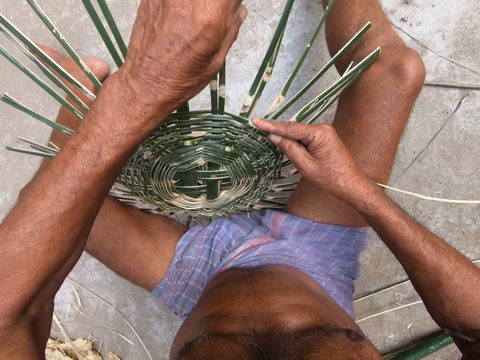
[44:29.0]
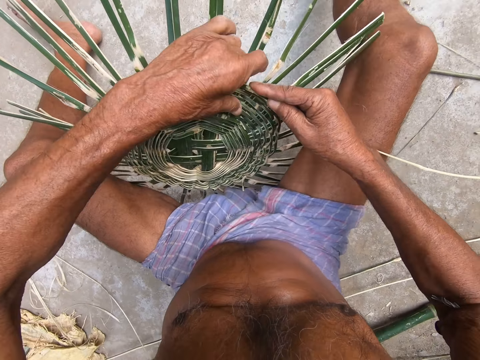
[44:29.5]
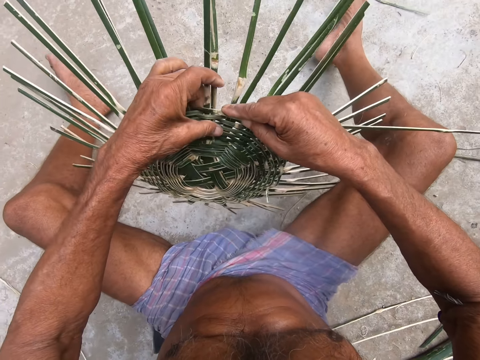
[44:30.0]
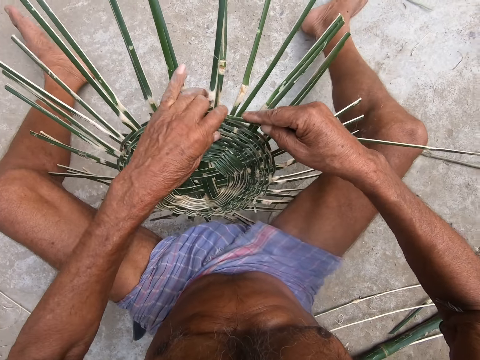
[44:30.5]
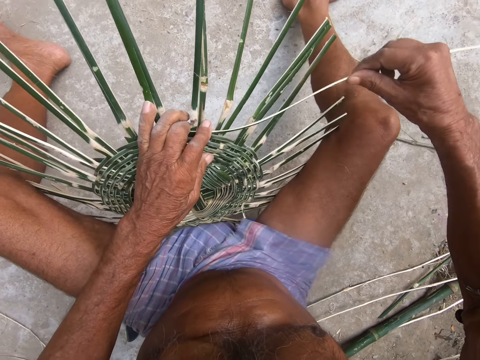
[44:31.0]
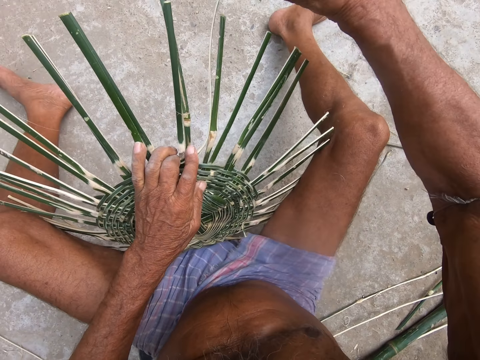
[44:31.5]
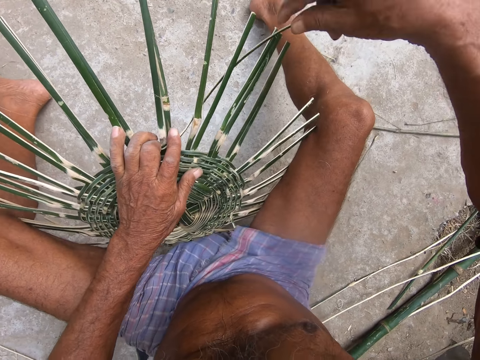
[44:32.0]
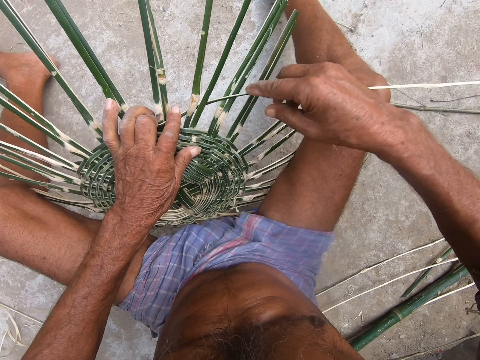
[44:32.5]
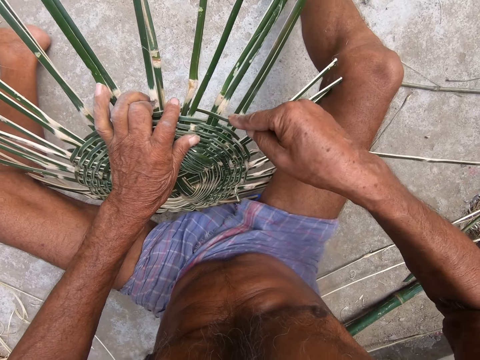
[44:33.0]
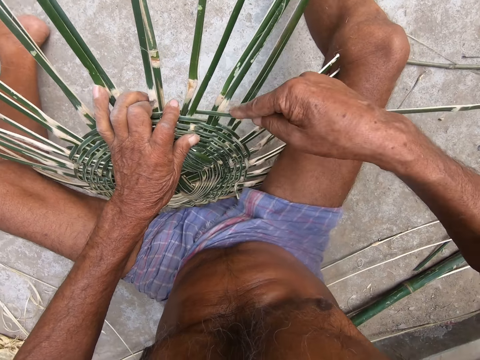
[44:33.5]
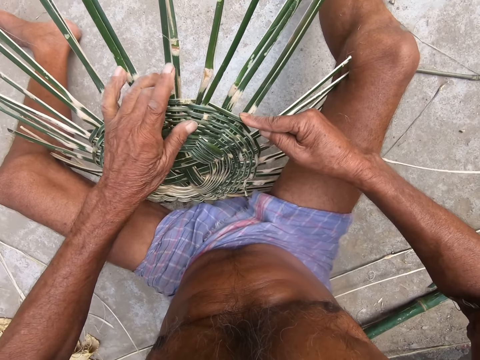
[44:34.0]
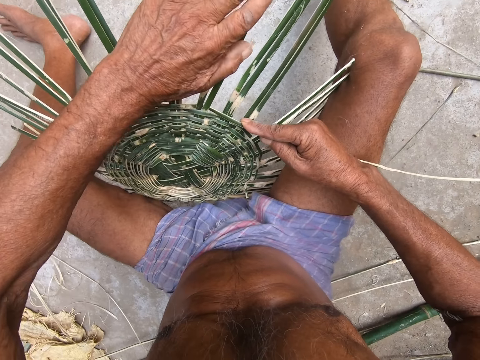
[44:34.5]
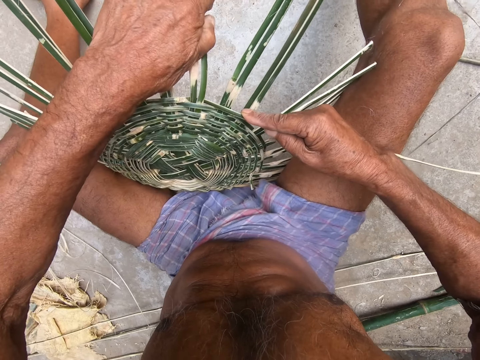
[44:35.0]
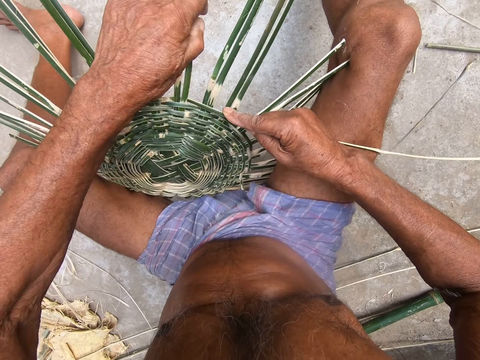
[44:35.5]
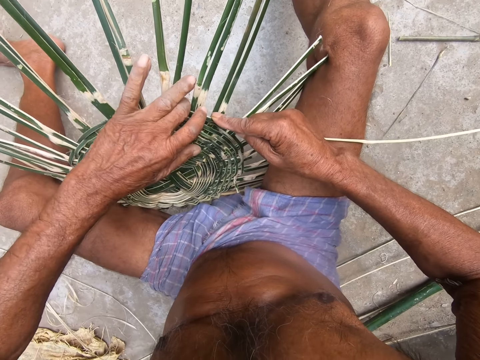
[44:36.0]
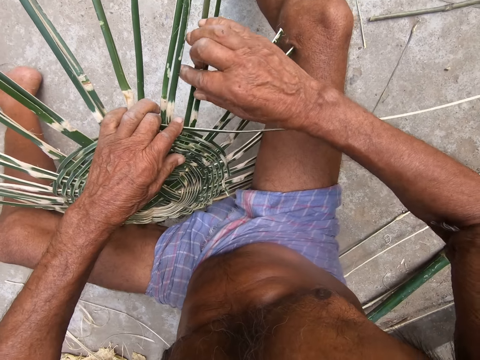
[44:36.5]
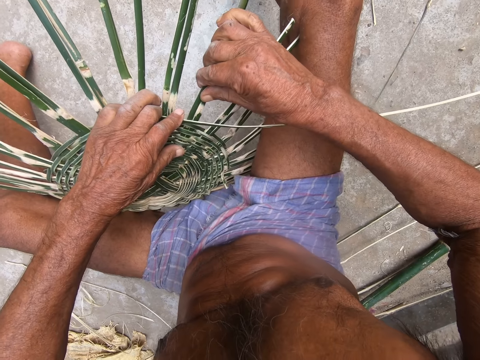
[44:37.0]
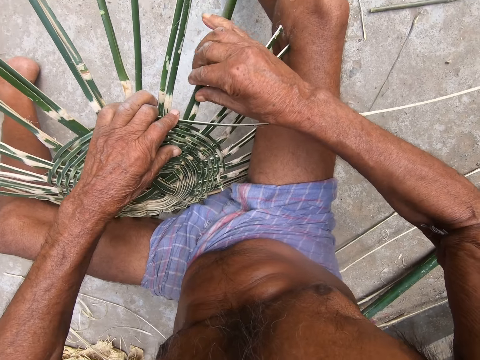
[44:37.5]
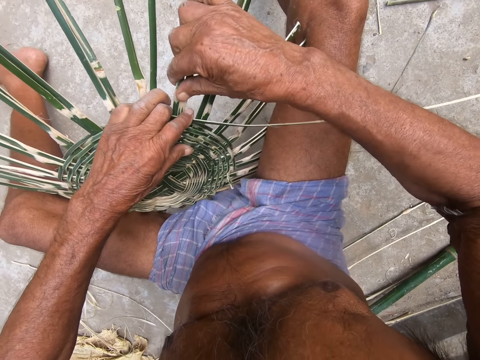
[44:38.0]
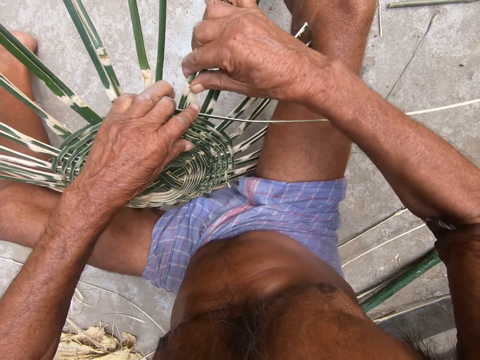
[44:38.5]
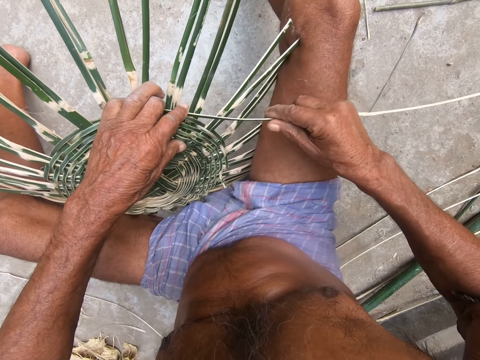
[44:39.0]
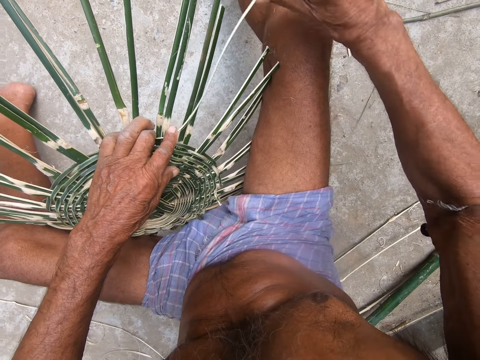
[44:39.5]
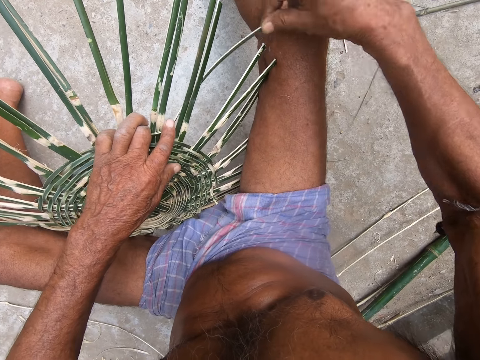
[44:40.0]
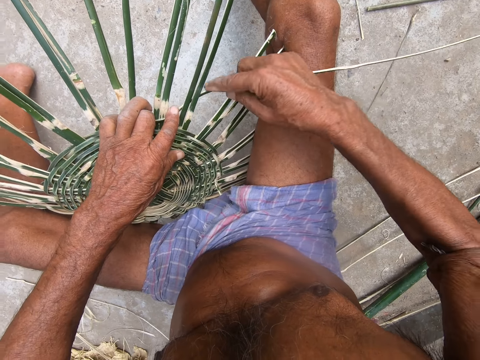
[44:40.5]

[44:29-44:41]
The camera wearer moves the weaved bamboo strips on the floor with his left hand. He adjusts the bamboo strips with his left hand. He adjusts them again. He holds the weaved bamboo strips with his left hand. He adjusts the bamboo strips with his right hand. He weaves the bamboo strip with his right hand.

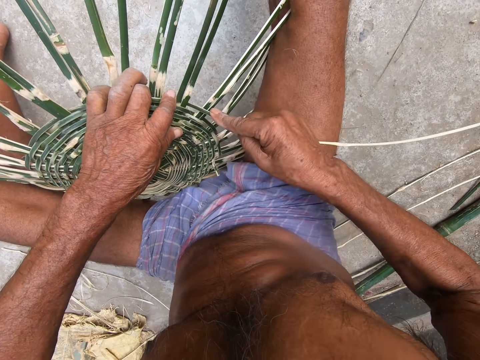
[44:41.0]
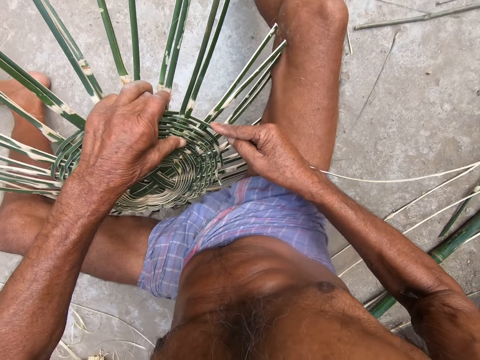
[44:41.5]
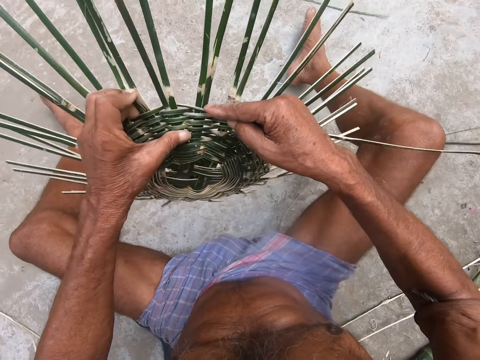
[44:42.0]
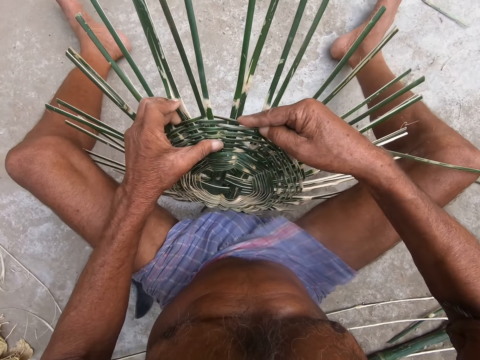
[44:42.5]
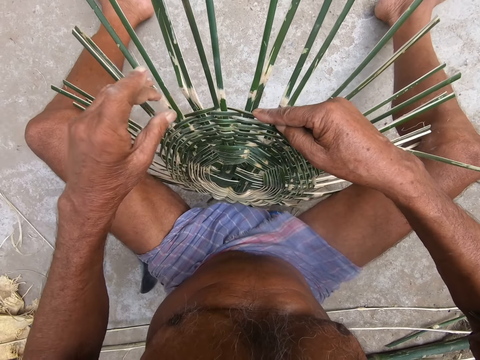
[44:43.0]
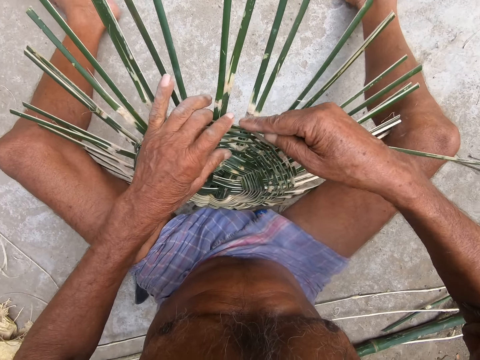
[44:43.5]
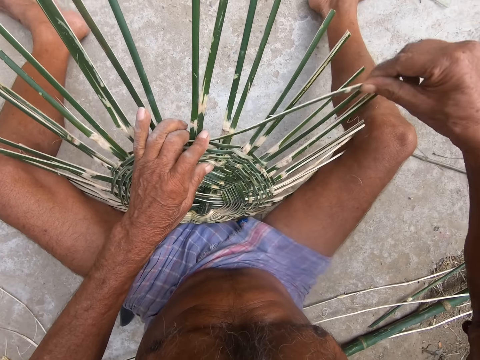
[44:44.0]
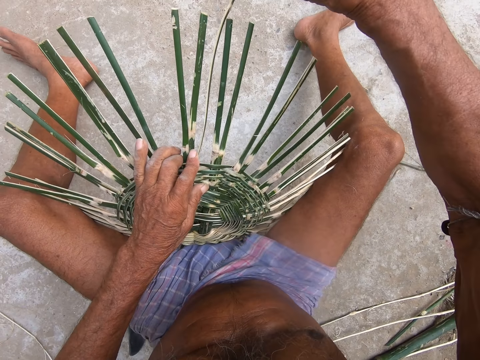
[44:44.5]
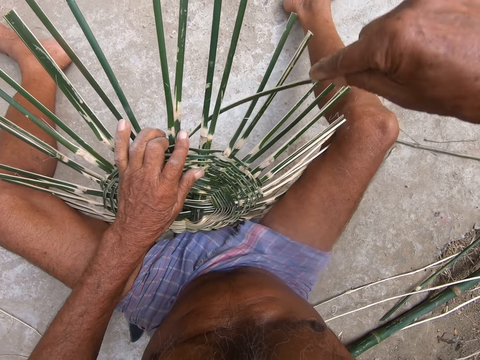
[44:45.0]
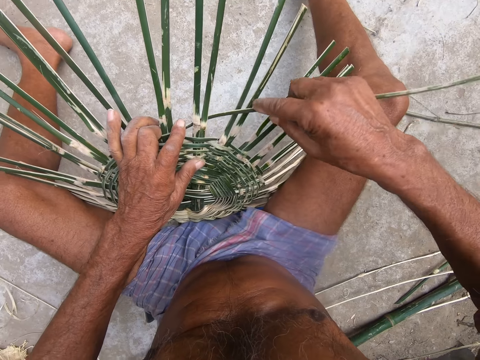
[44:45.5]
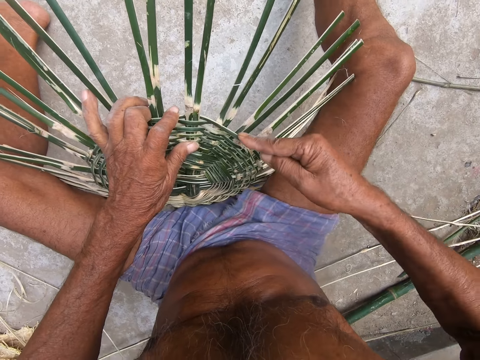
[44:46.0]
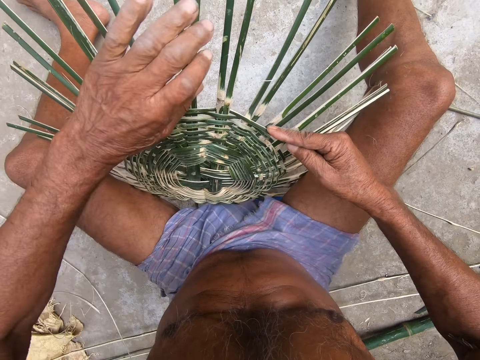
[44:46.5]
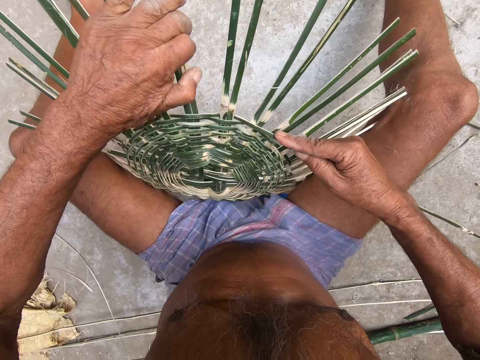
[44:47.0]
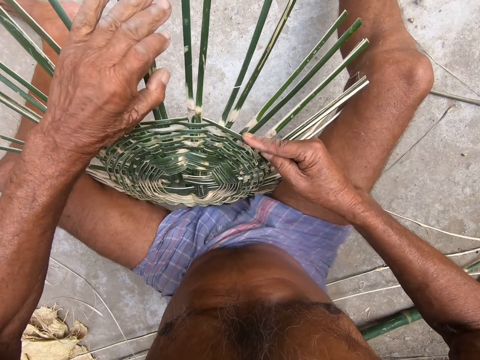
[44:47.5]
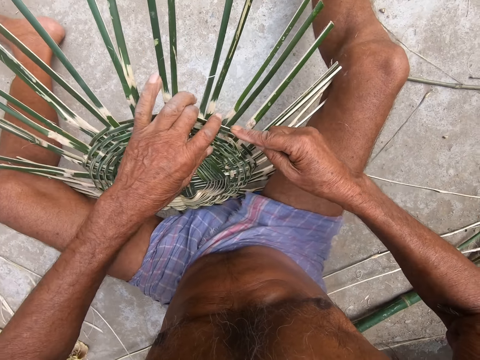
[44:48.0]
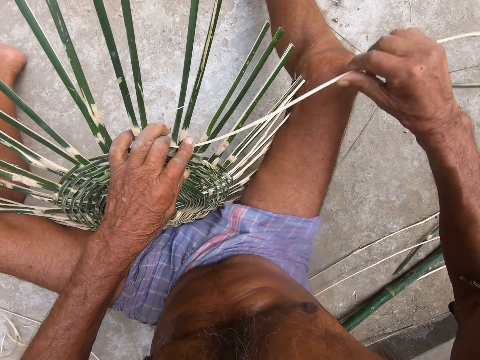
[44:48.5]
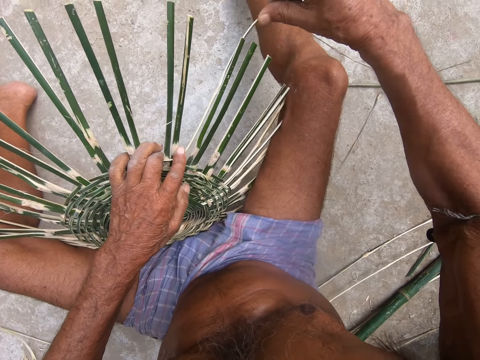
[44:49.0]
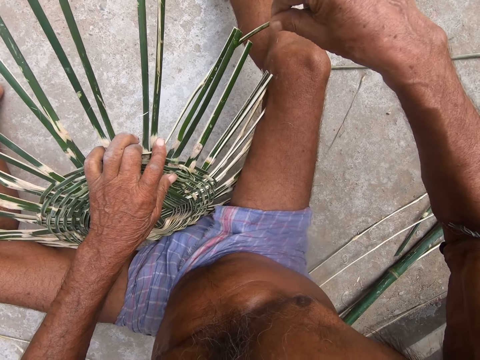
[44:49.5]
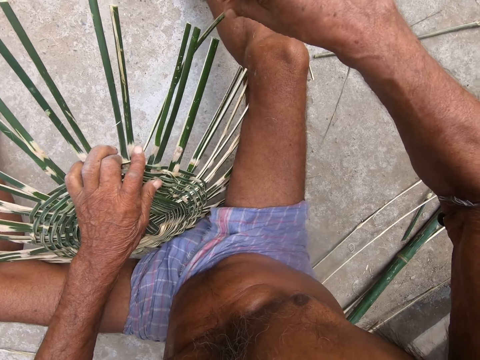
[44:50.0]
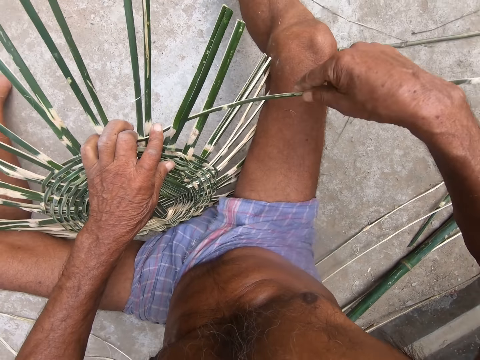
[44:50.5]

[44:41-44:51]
The camera wearer moves the weaved bamboo strips on the floor with his left hand. He holds the weaved bamboo strips with his left hand. He weaves the bamboo strip with his right hand. He adjusts the bamboo strips with his left hand. He holds the weaved bamboo strips with his left hand. He weaves the bamboo strip with his right hand.

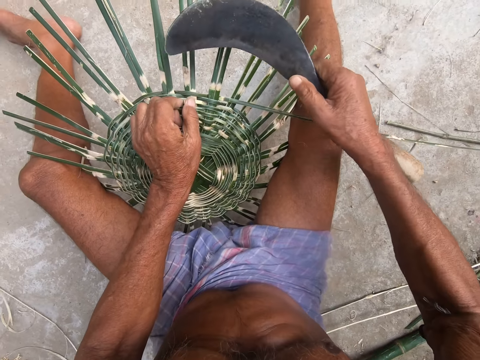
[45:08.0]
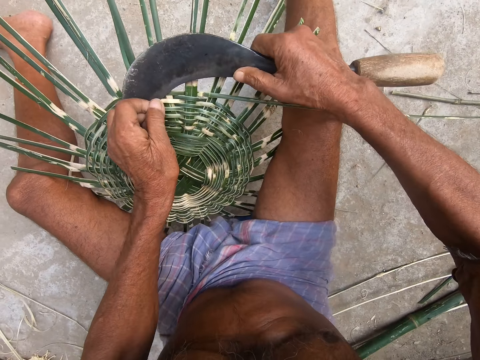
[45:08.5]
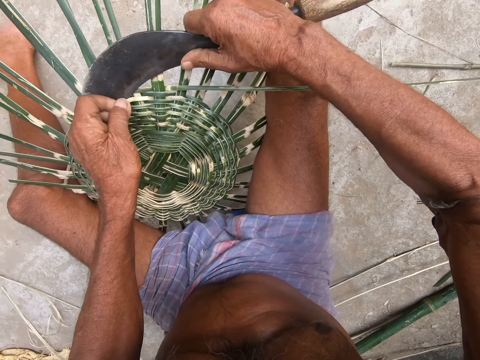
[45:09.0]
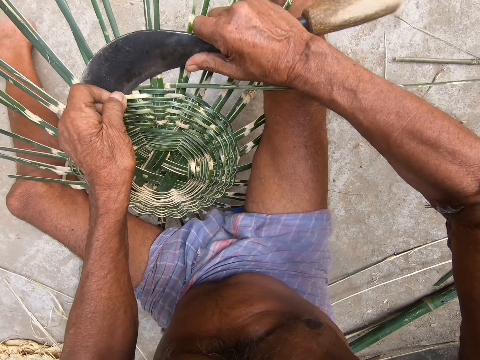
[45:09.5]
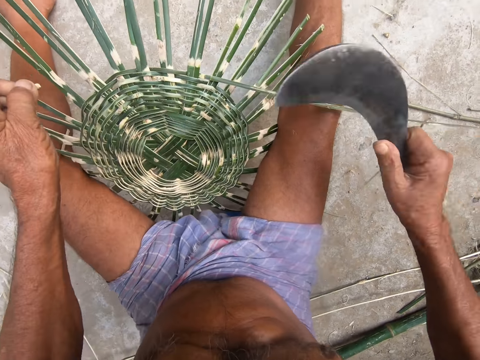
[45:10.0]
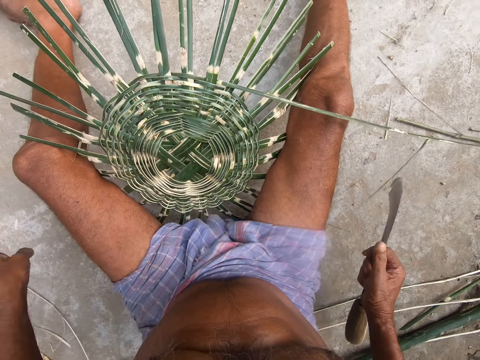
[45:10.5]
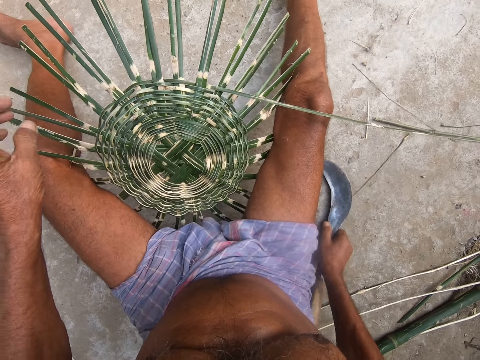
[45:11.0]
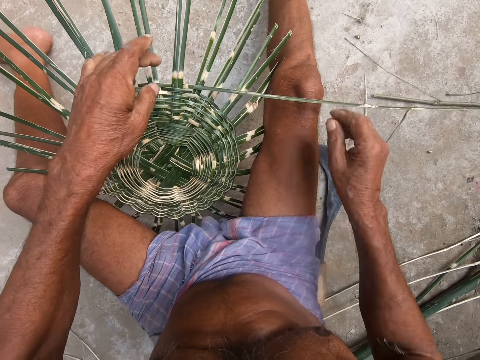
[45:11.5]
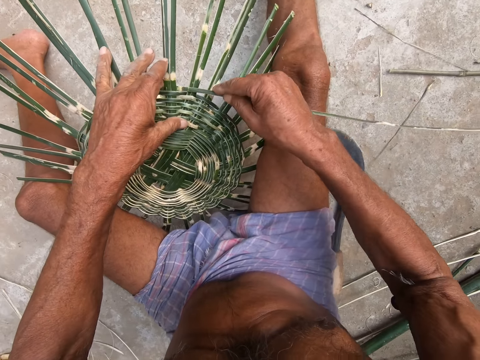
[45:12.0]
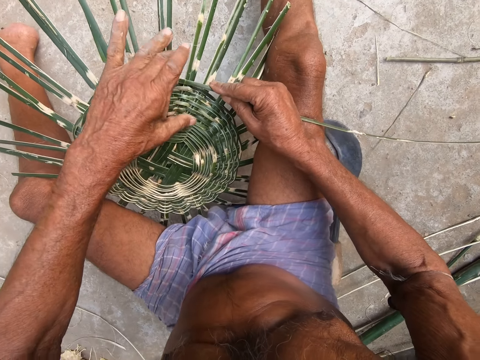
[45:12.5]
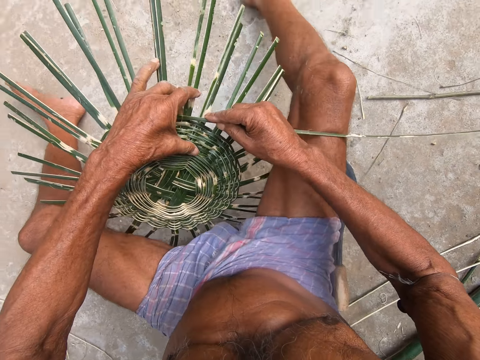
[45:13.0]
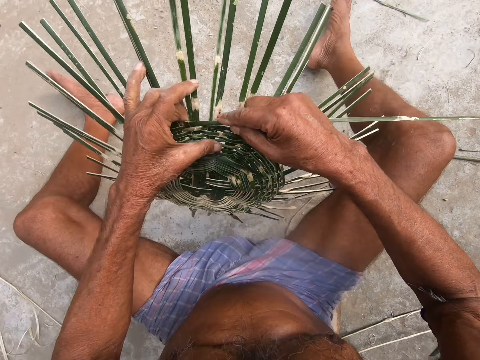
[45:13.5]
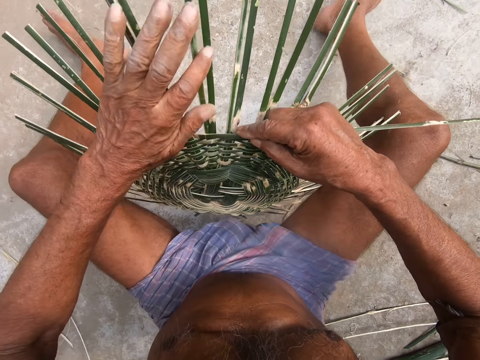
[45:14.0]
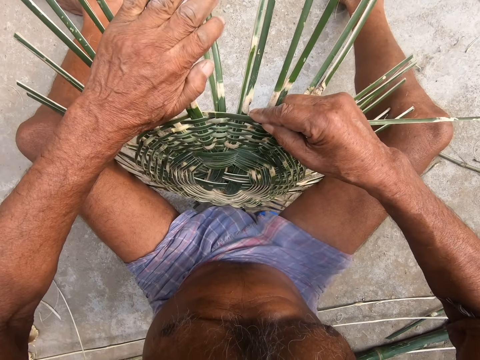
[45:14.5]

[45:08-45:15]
The camera wearer touches a machete or picking knife. He cuts the stripped bamboo strip with the picking knife in his right hand. He drops the picking knife on the floor with his right hand. He adjusts the bamboo strip with his right hand. He holds the weaved bamboo strips with his left hand. He moves the weaved bamboo strips on the floor with his left hand. He touches something. He adjusts the bamboo strips with his left hand.
